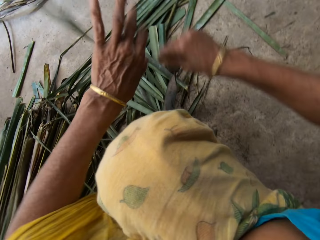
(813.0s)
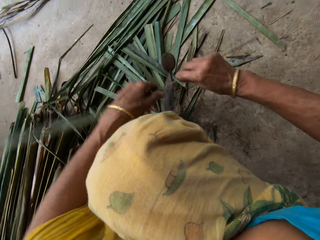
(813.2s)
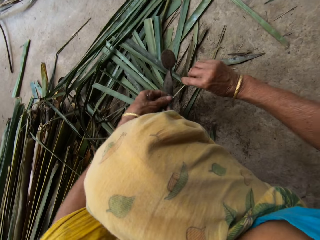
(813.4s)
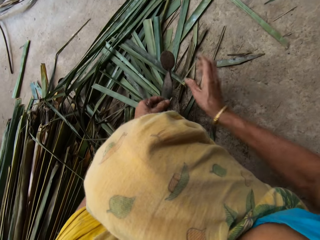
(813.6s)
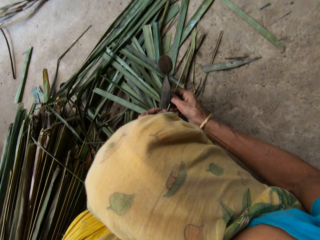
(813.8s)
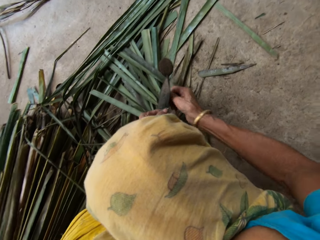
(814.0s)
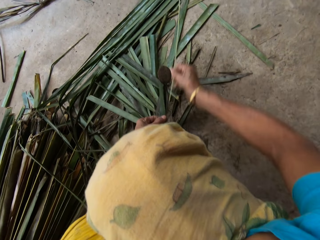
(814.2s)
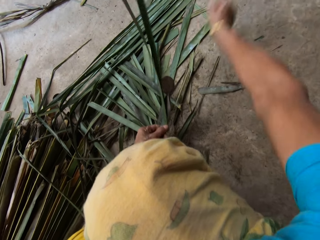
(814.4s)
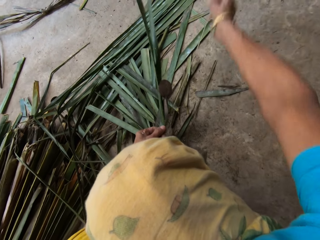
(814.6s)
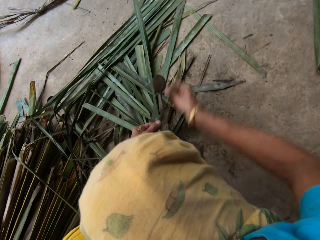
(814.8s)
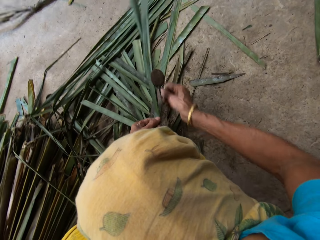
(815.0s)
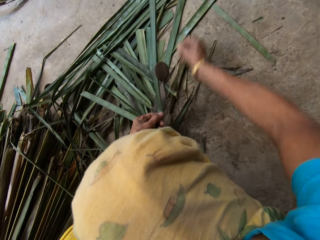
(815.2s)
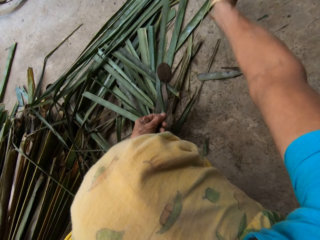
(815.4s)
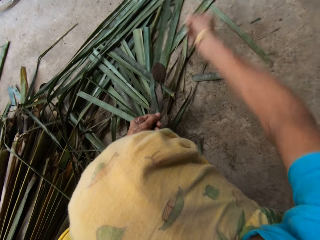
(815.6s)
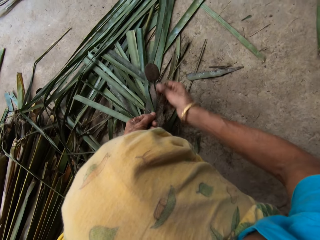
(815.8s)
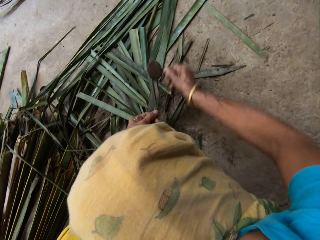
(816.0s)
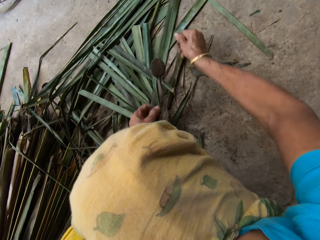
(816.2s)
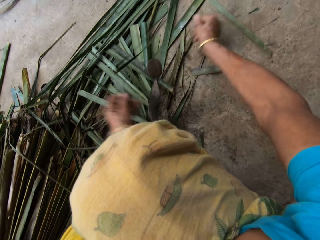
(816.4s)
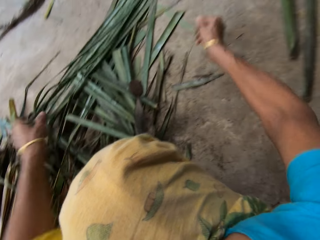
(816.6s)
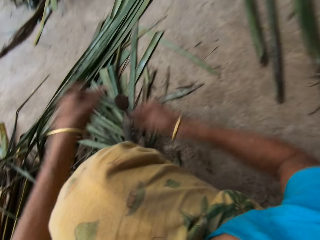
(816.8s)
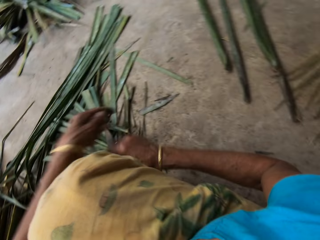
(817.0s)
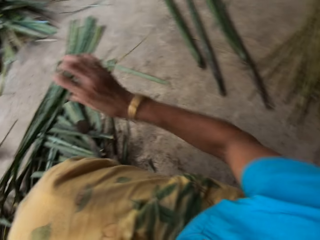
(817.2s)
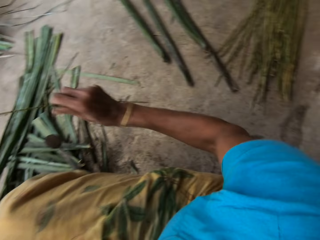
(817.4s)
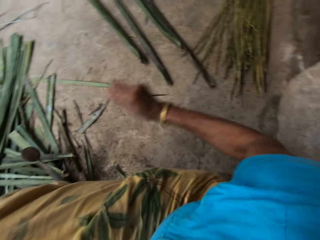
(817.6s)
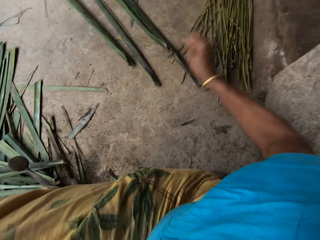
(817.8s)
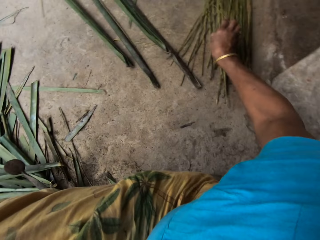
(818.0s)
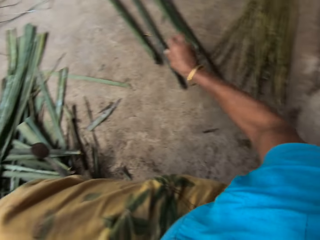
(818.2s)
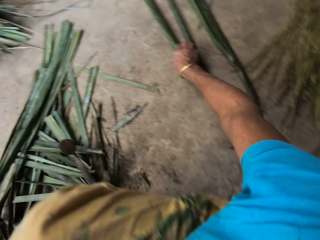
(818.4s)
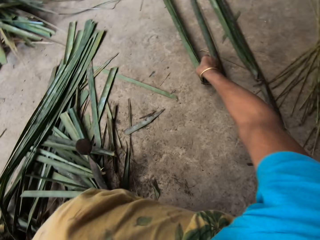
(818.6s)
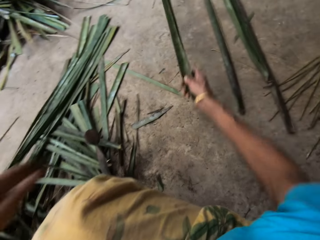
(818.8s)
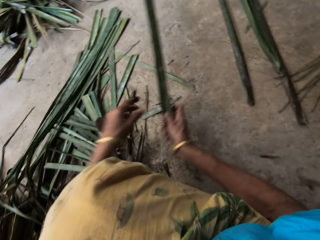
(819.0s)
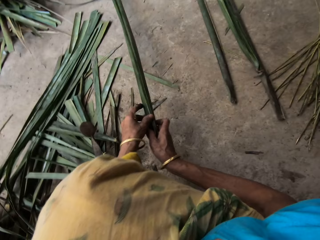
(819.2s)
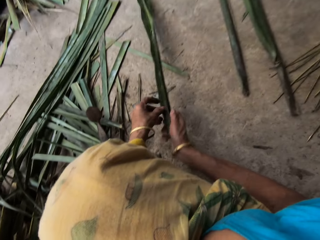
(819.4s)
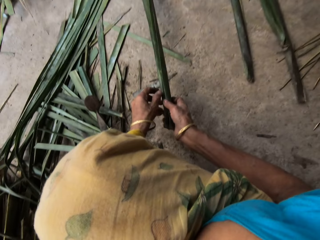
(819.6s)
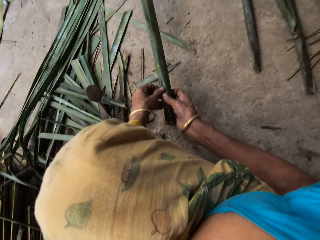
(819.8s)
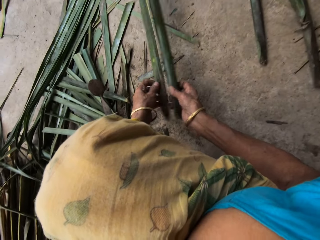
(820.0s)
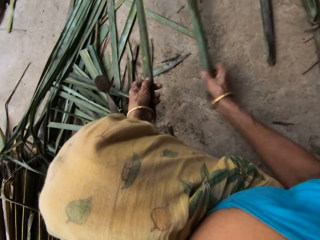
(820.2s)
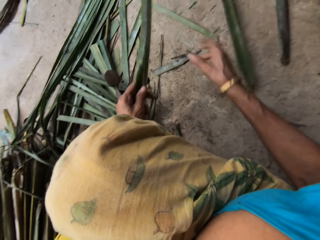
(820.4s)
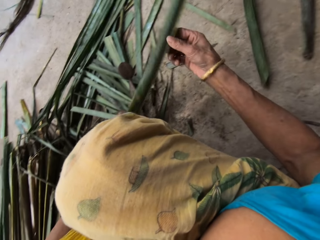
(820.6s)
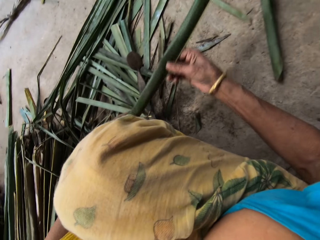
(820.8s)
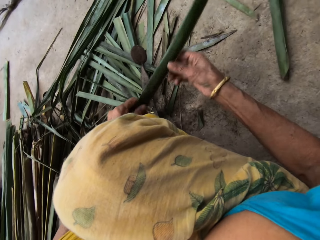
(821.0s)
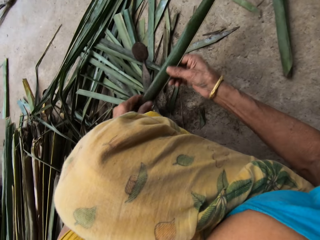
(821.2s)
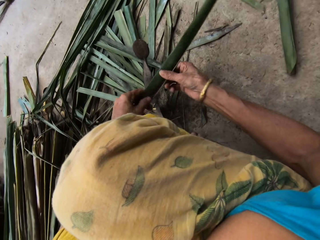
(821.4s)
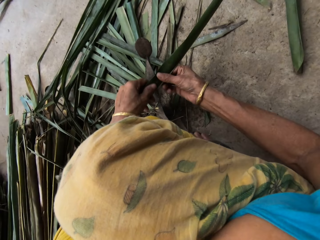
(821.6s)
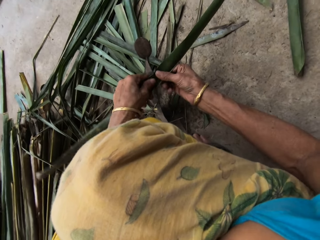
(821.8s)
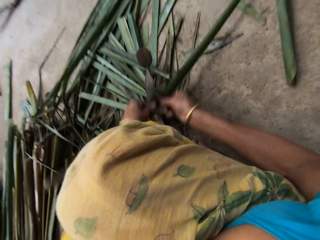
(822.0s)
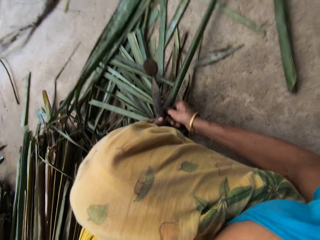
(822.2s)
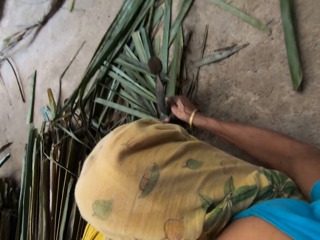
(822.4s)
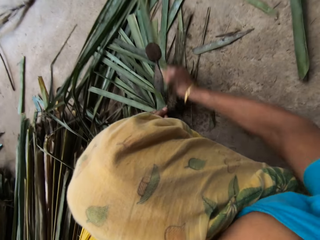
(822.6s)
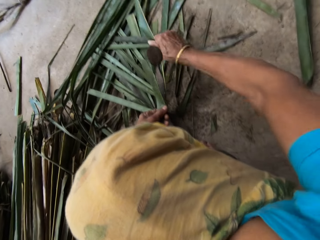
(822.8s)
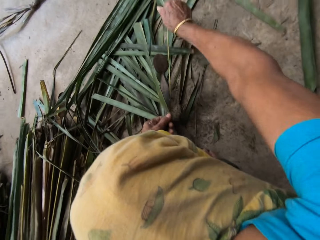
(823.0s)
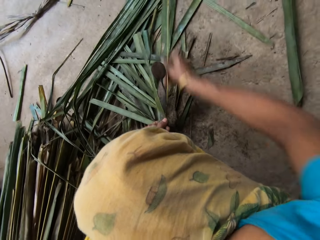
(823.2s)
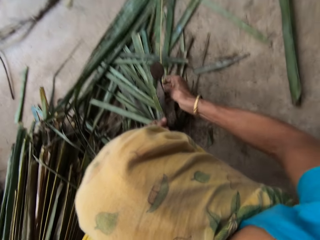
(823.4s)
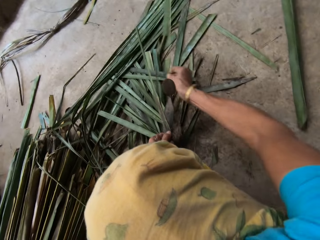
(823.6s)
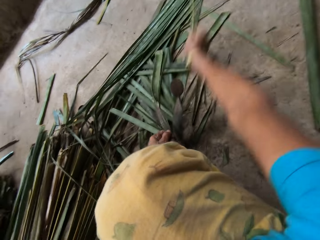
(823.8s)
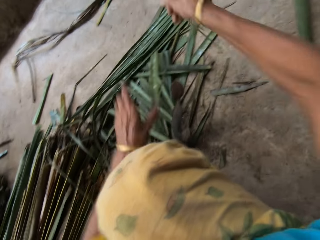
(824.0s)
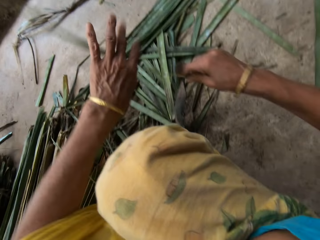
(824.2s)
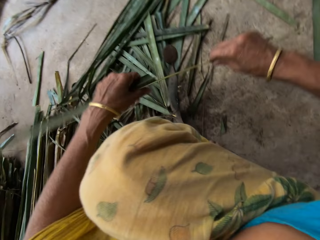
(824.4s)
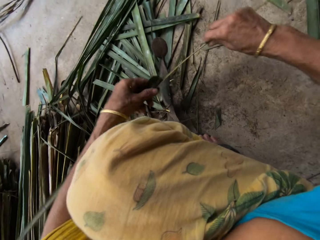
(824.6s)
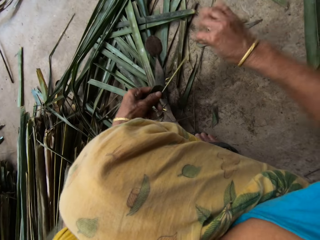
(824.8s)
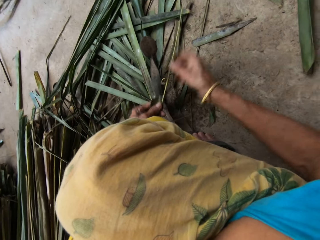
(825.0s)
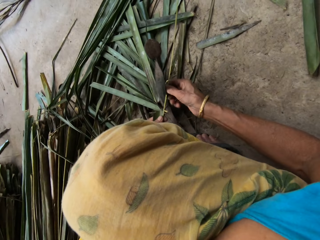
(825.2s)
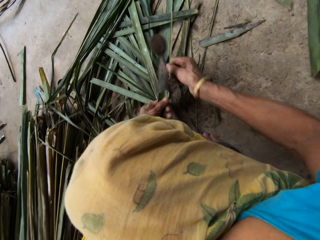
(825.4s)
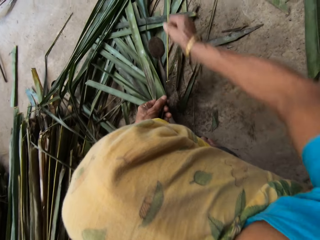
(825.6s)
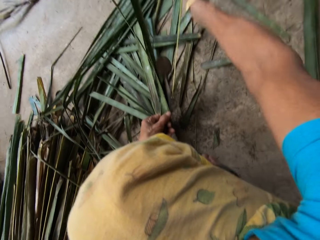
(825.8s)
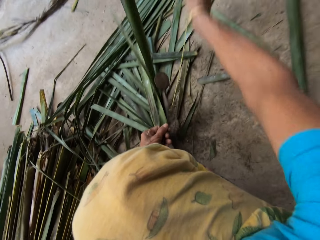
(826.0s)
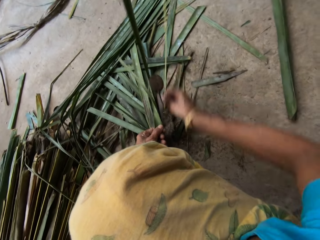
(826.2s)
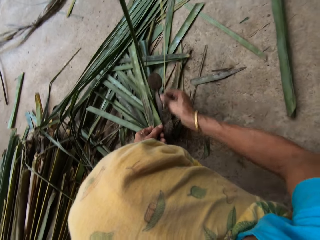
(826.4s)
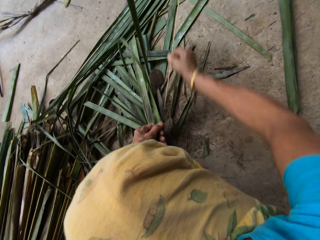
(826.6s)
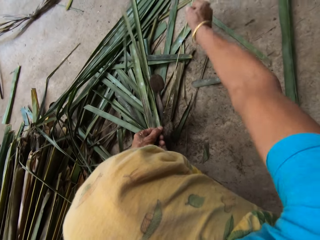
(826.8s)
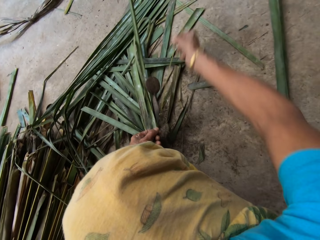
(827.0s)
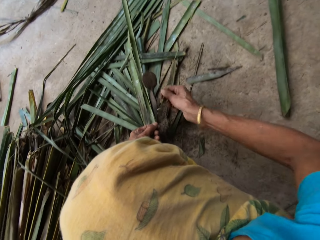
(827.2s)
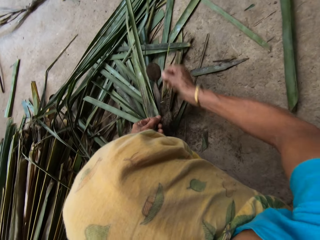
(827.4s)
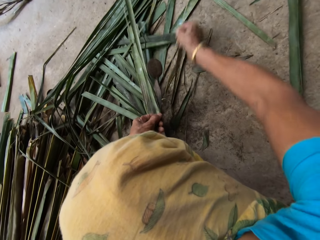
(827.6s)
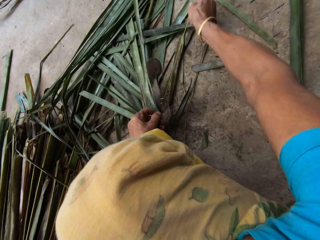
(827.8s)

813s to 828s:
The camera wearer lifts the Napier grass or papyrus reed. They cut the Napier grass on something. They drop the Napier grass and stretch the Napier grass. They drop the papyrus reed on the floor. They pick the papyrus reed from the floor. They pull the Napier grass. They hold with both hands. They separate the Napier grass and drop the Napier grass. They cut the Napier grass on something. They tie the papyrus reed with a cutting object. They lift the Napier grass and cut the Napier grass on something. They cut the Napier grass on something again.

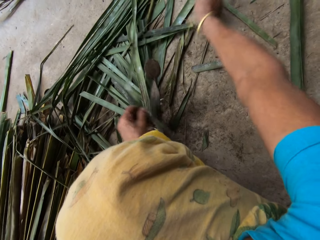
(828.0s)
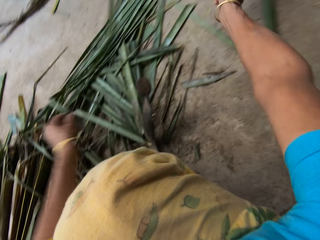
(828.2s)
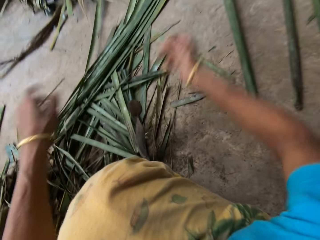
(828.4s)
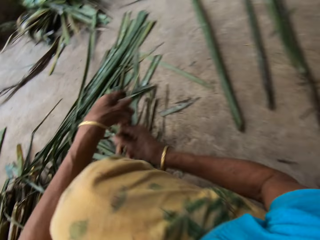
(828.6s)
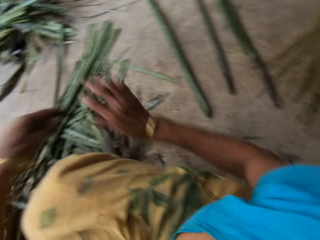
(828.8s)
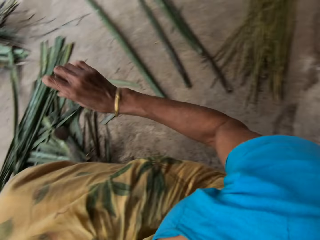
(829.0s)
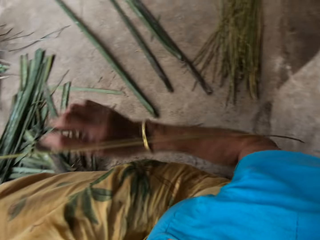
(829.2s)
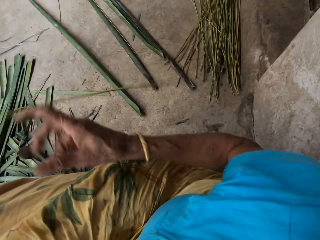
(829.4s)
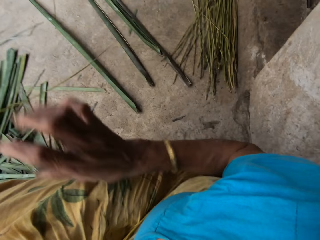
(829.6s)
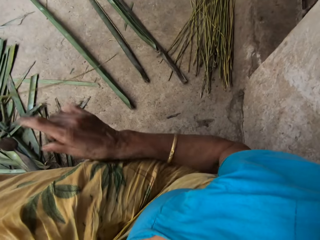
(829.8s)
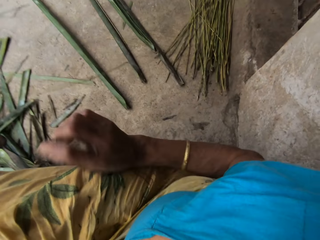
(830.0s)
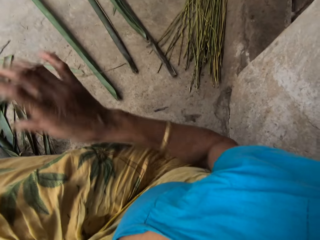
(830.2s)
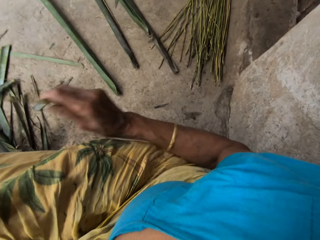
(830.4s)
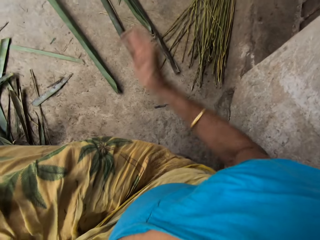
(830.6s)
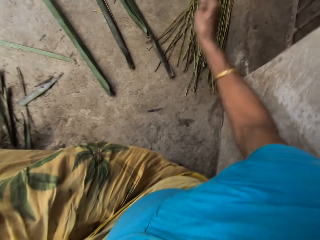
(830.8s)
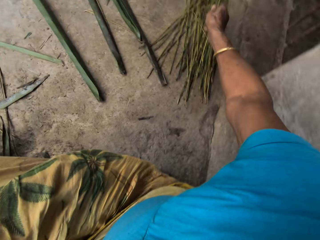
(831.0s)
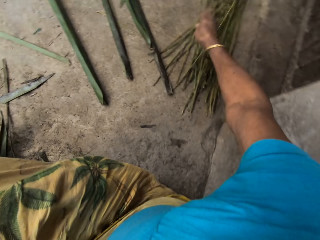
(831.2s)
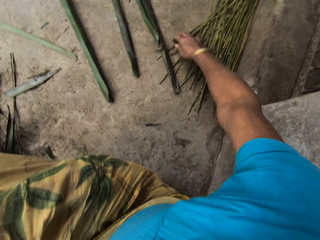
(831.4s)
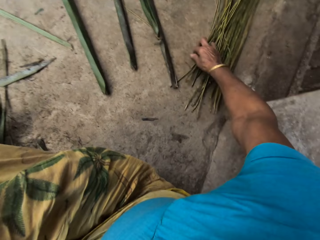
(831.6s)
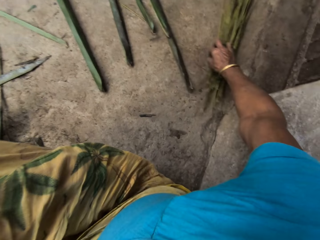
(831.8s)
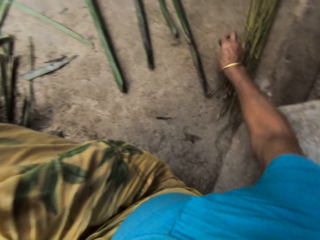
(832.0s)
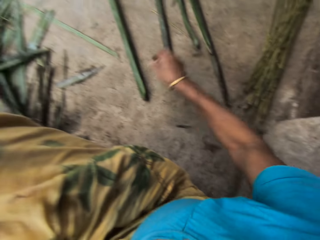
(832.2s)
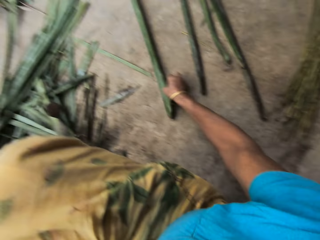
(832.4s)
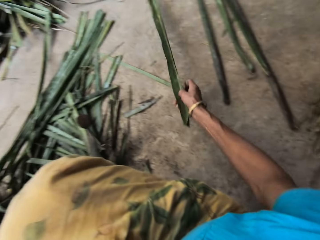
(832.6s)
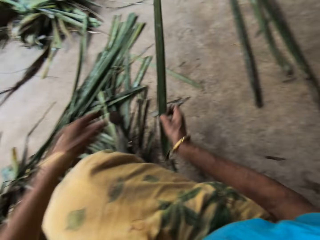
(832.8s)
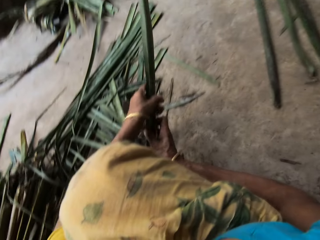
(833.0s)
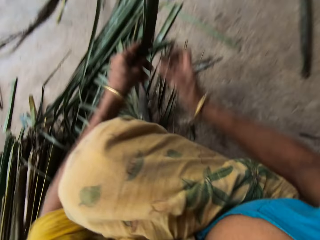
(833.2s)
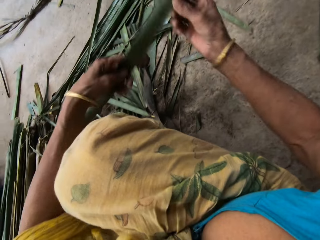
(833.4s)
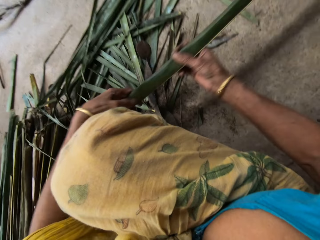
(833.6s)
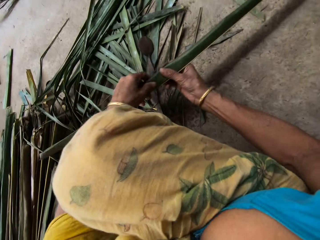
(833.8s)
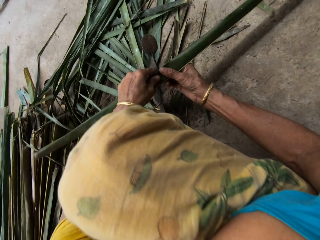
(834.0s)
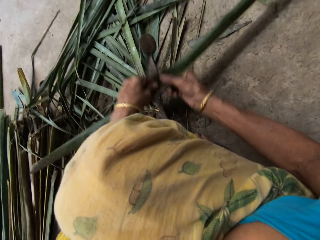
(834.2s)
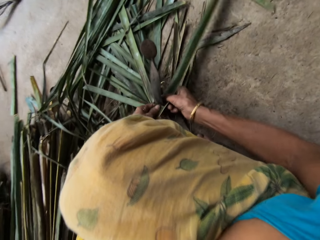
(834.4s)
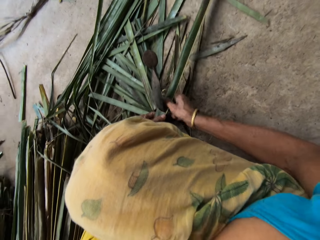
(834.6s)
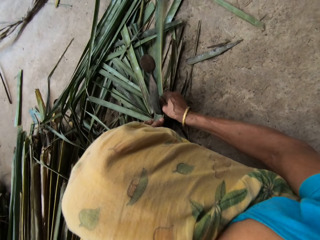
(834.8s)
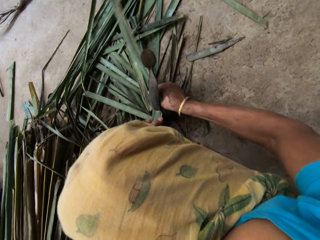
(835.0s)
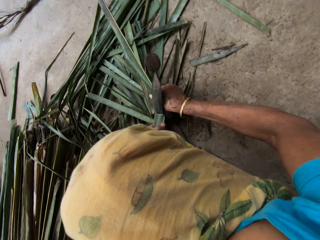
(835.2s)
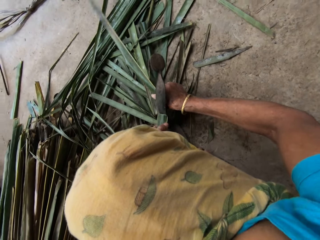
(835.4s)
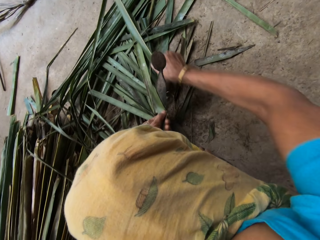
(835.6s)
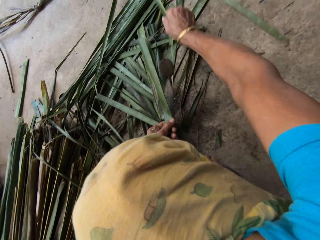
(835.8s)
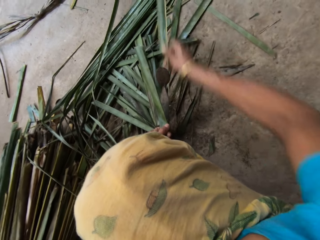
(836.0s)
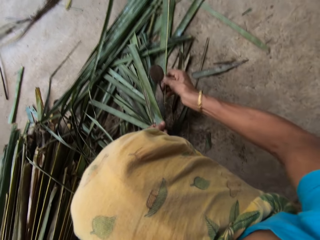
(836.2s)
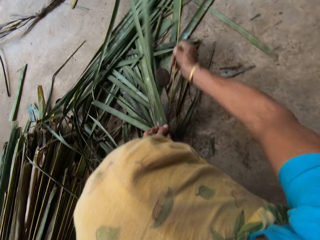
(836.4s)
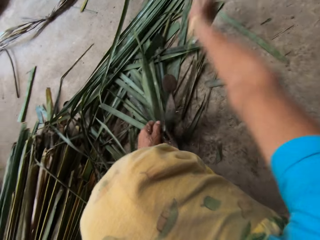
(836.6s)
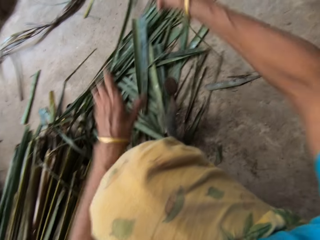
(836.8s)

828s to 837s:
The camera wearer moves both hands. They lift the Napier grass or papyrus reed and move the Napier grass. They drop the papyrus reed on the floor. They push the papyrus reeds aside. They move the right hand. They pick the papyrus reed from the floor. They lift the Napier grass. They hold with both hands. They move the Napier grass and cut the Napier grass on something. They tear the papyrus reed with a cutting object.
